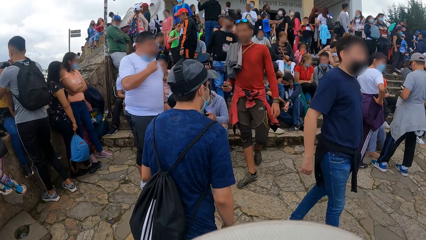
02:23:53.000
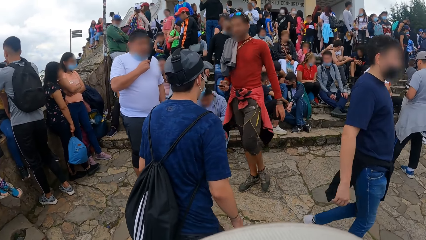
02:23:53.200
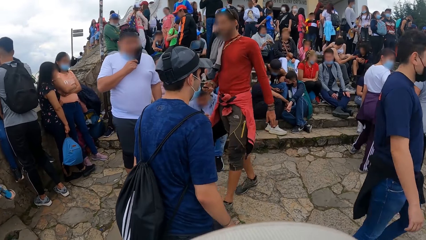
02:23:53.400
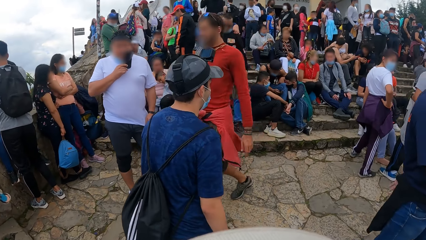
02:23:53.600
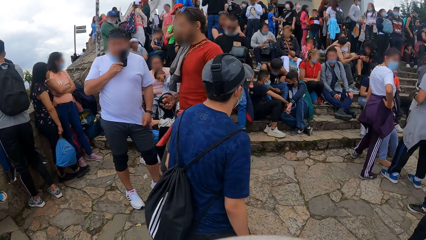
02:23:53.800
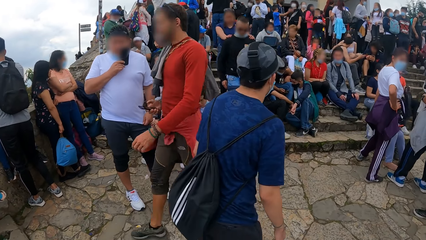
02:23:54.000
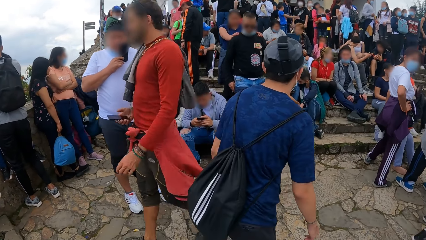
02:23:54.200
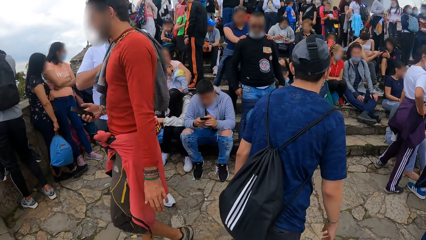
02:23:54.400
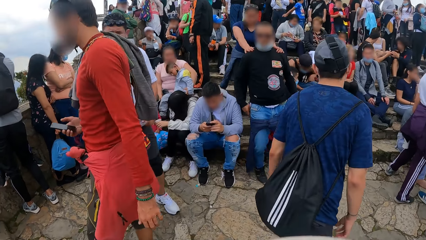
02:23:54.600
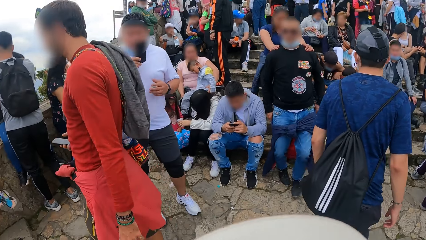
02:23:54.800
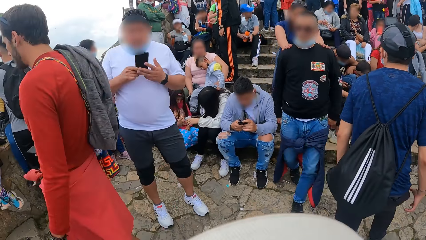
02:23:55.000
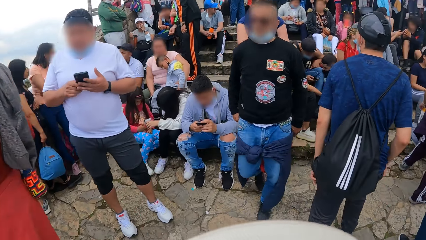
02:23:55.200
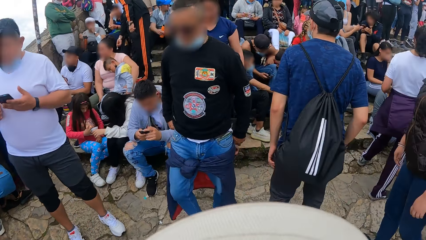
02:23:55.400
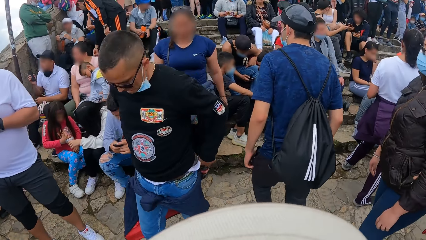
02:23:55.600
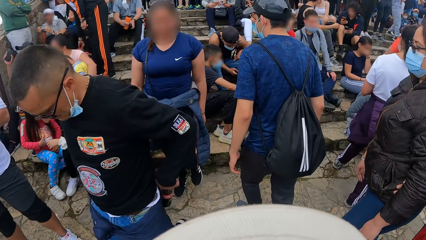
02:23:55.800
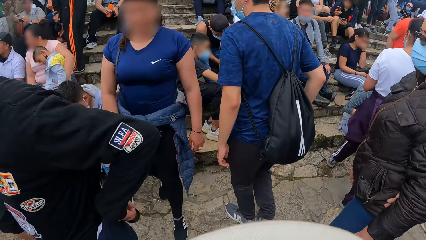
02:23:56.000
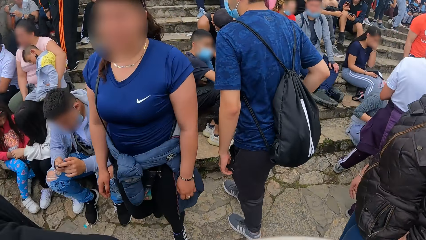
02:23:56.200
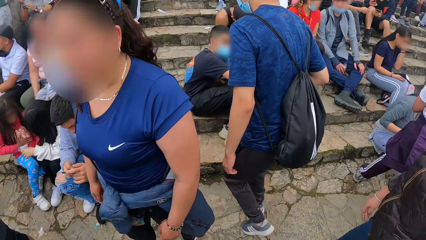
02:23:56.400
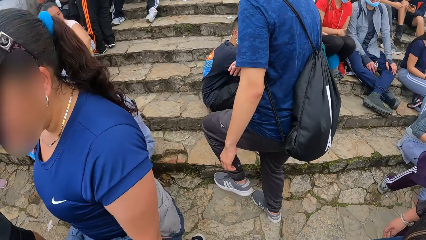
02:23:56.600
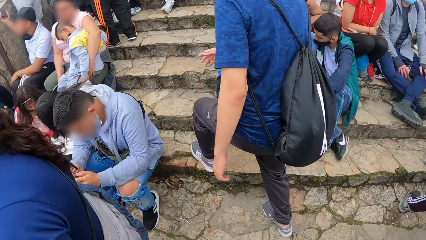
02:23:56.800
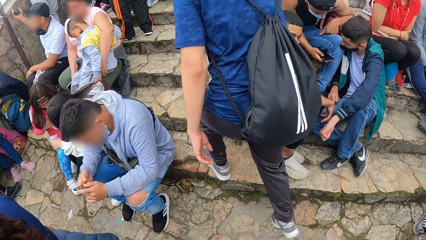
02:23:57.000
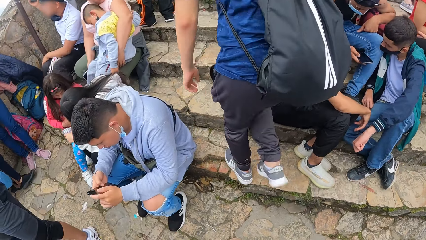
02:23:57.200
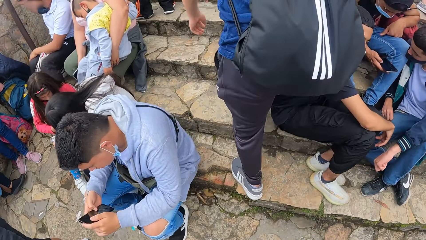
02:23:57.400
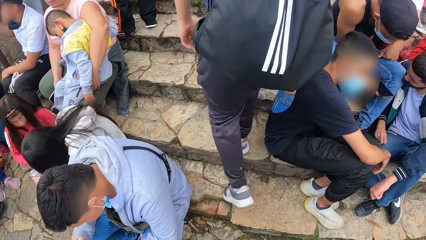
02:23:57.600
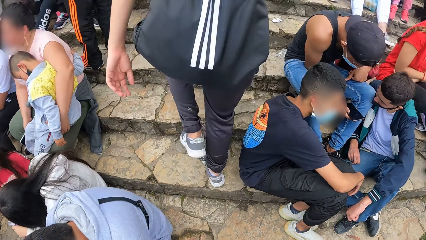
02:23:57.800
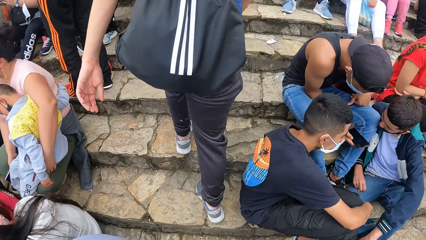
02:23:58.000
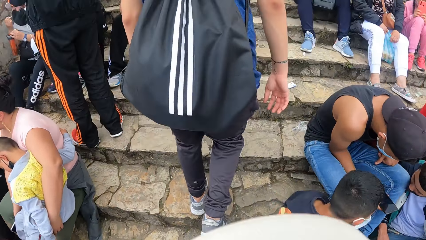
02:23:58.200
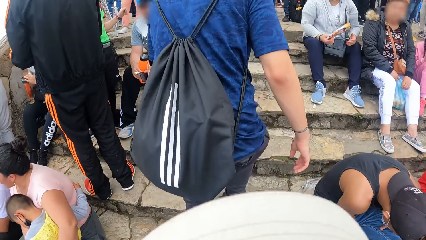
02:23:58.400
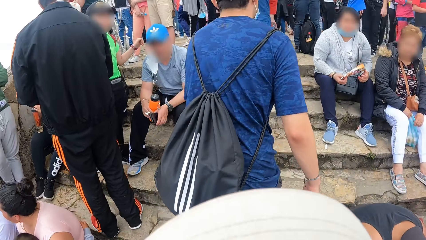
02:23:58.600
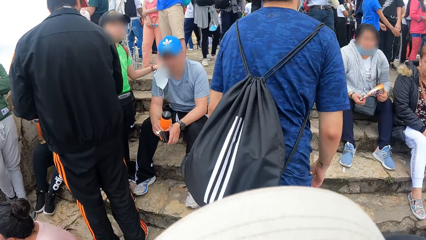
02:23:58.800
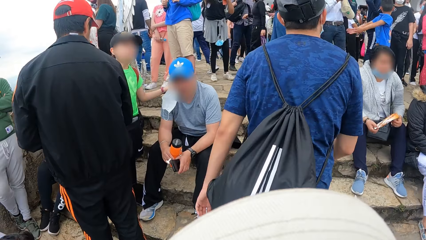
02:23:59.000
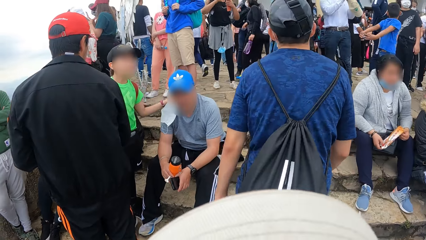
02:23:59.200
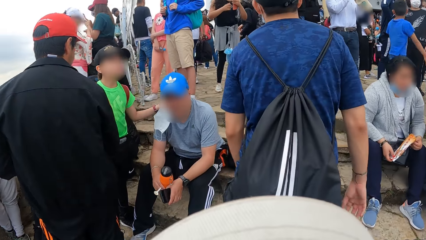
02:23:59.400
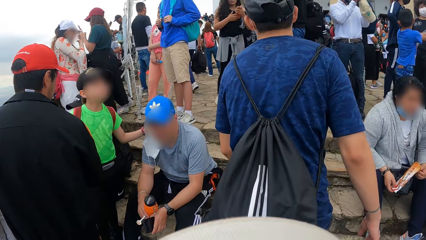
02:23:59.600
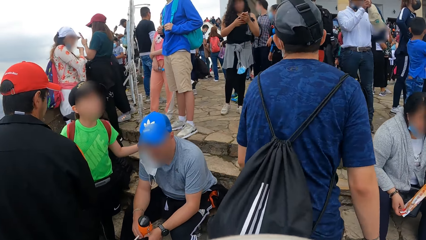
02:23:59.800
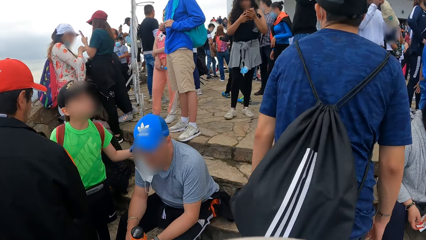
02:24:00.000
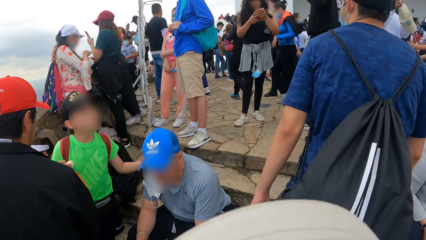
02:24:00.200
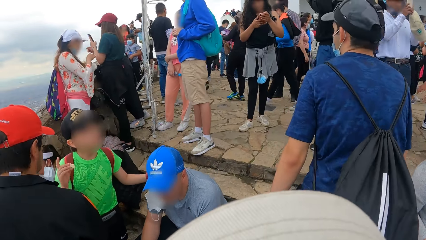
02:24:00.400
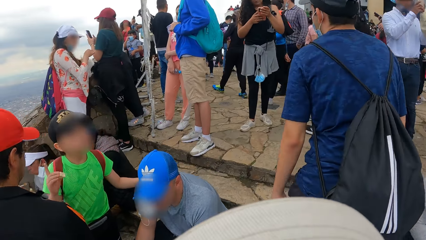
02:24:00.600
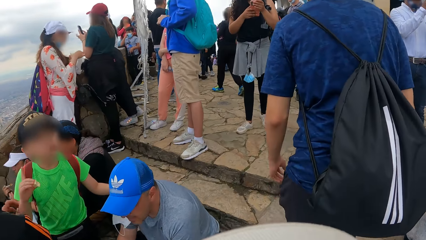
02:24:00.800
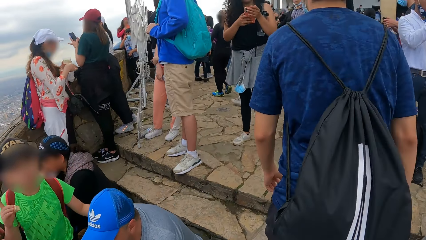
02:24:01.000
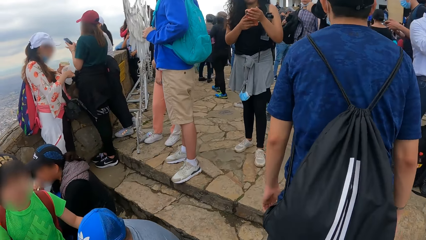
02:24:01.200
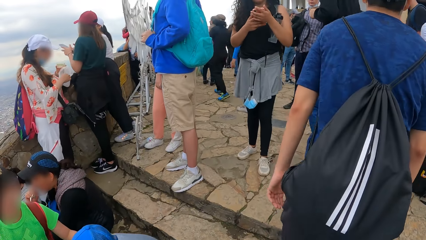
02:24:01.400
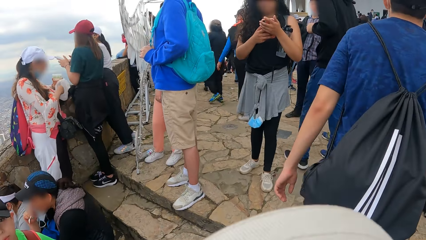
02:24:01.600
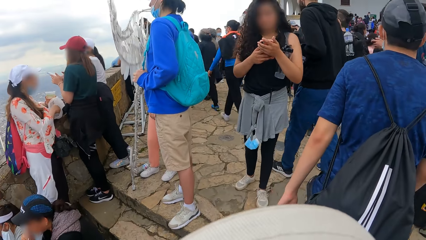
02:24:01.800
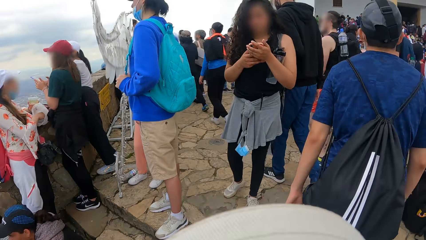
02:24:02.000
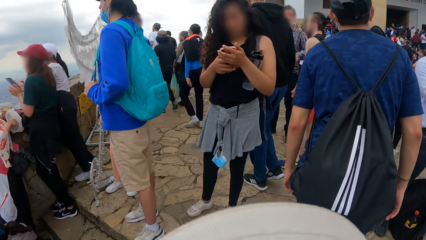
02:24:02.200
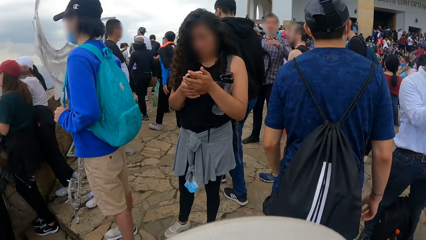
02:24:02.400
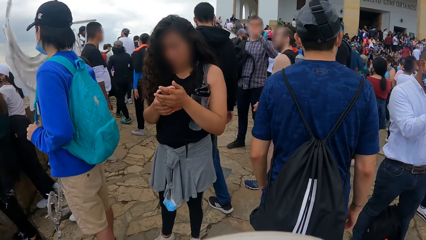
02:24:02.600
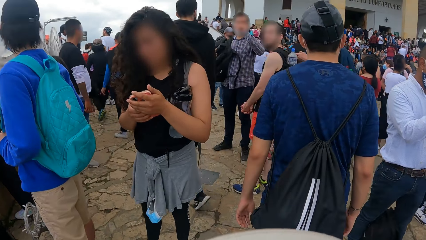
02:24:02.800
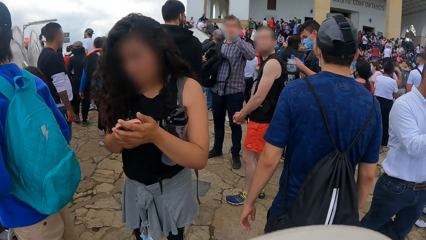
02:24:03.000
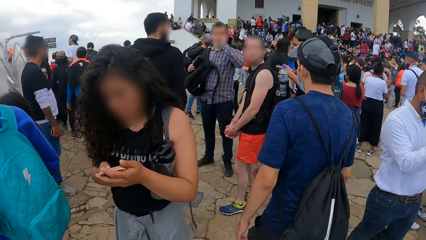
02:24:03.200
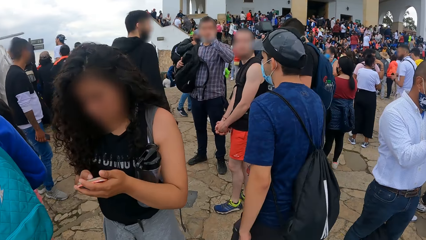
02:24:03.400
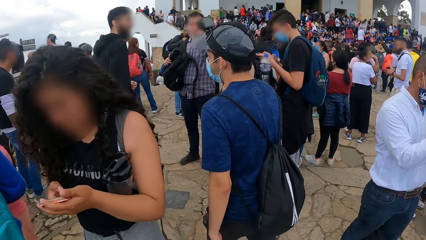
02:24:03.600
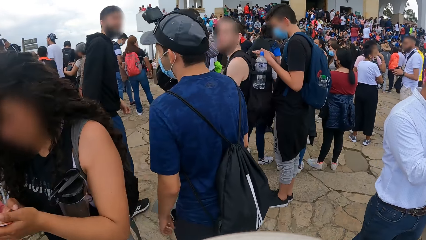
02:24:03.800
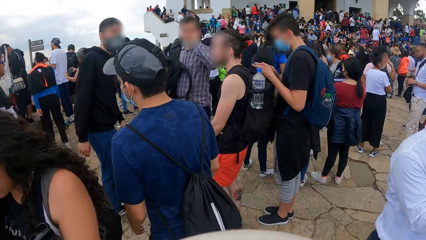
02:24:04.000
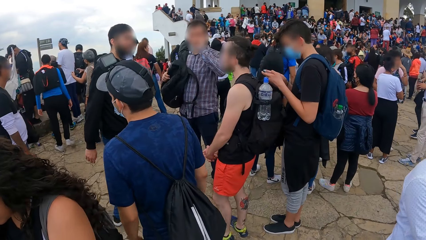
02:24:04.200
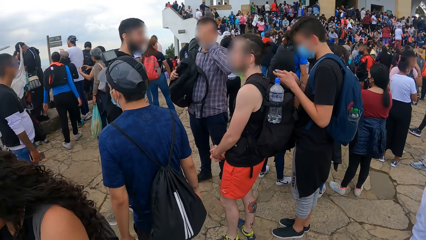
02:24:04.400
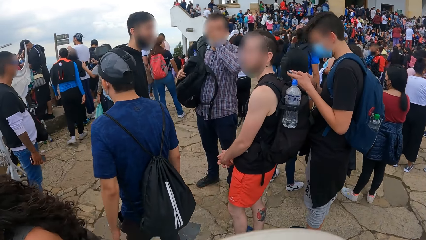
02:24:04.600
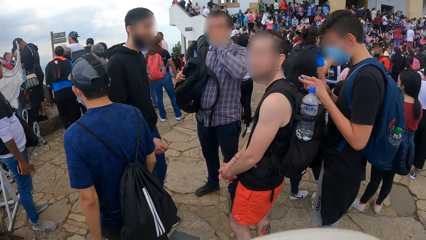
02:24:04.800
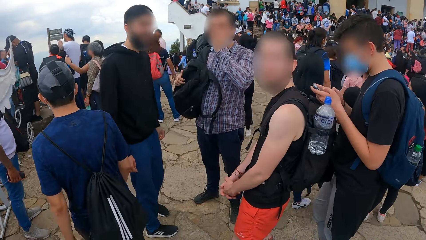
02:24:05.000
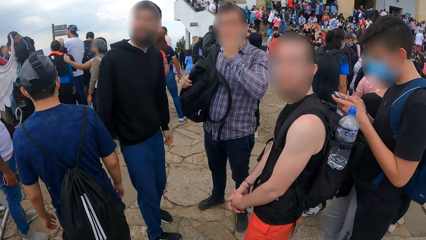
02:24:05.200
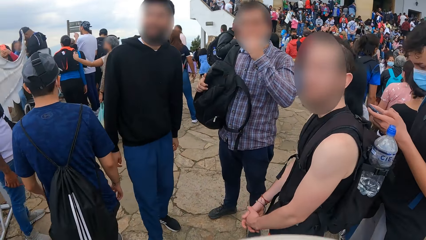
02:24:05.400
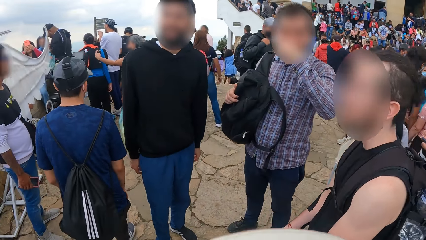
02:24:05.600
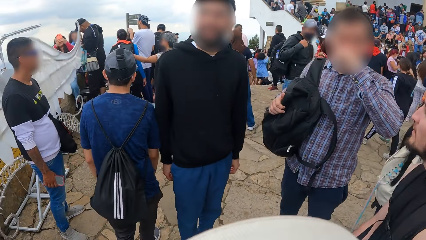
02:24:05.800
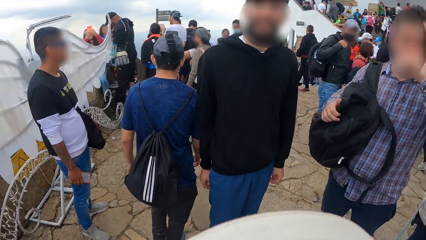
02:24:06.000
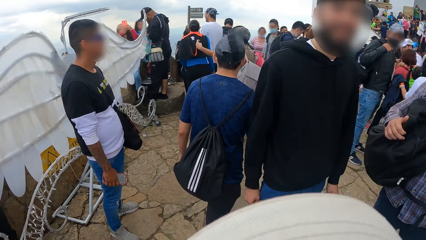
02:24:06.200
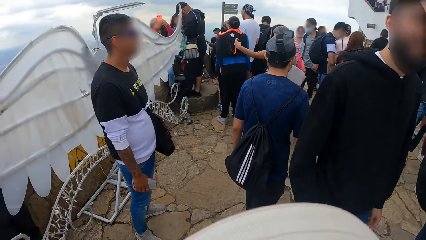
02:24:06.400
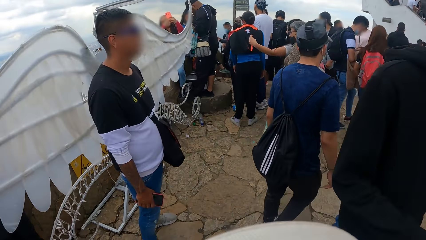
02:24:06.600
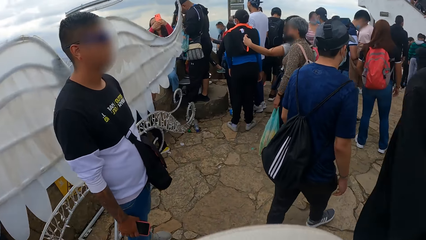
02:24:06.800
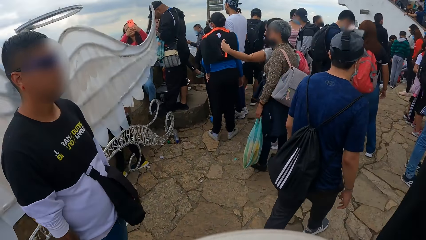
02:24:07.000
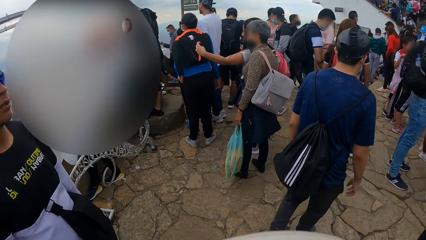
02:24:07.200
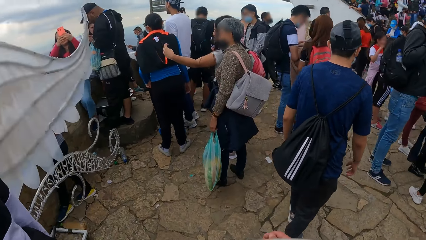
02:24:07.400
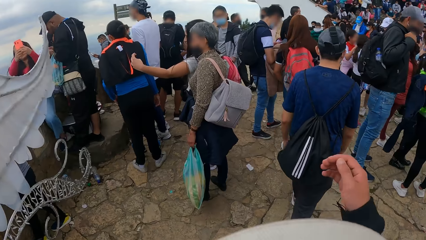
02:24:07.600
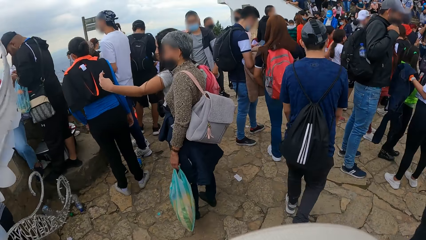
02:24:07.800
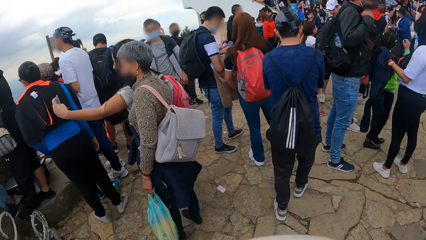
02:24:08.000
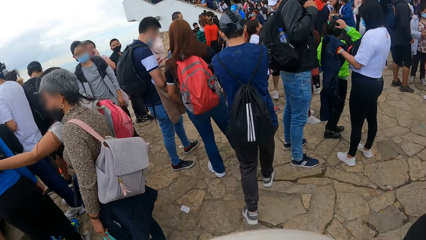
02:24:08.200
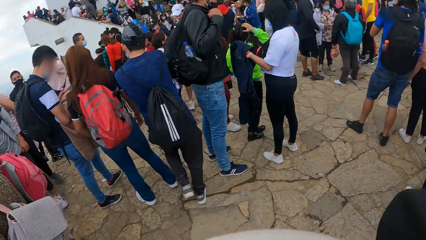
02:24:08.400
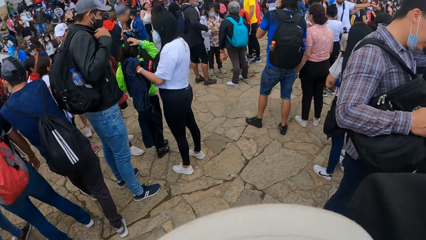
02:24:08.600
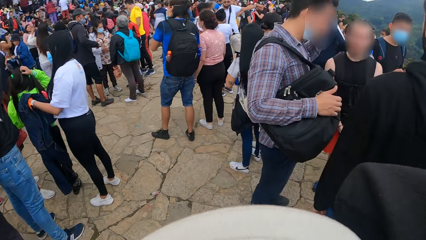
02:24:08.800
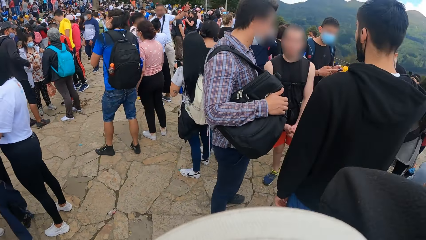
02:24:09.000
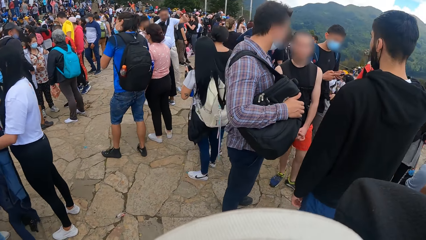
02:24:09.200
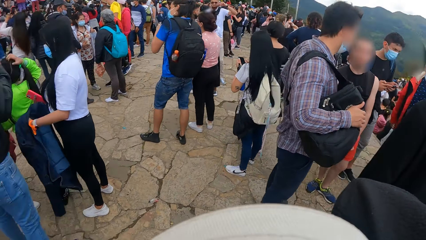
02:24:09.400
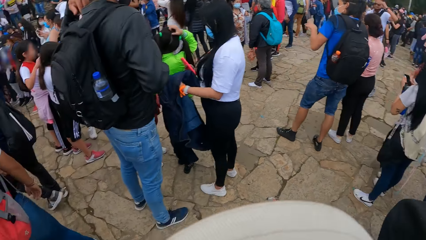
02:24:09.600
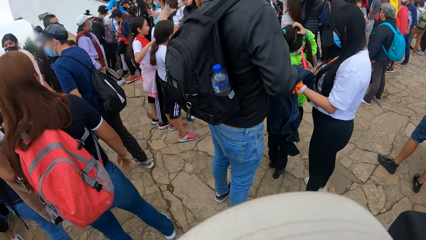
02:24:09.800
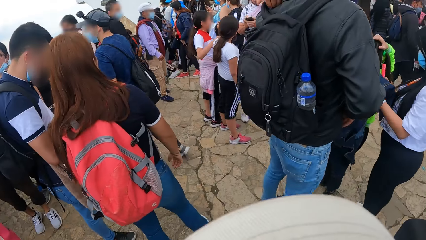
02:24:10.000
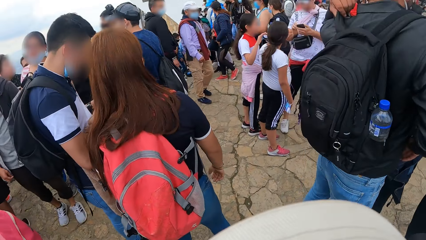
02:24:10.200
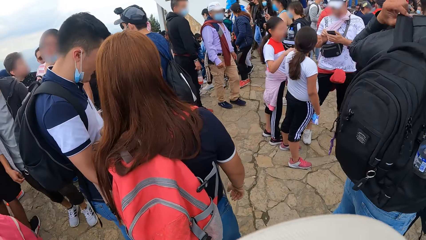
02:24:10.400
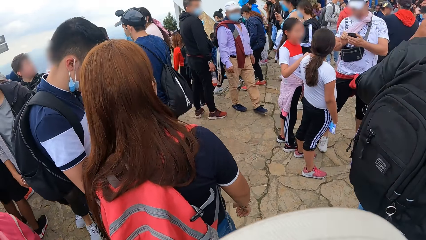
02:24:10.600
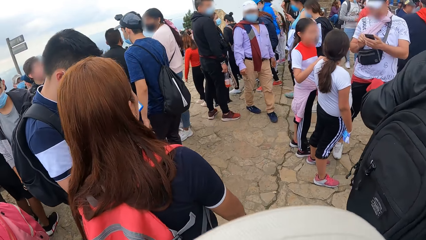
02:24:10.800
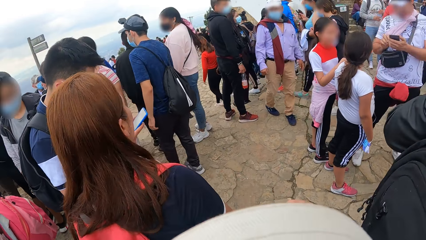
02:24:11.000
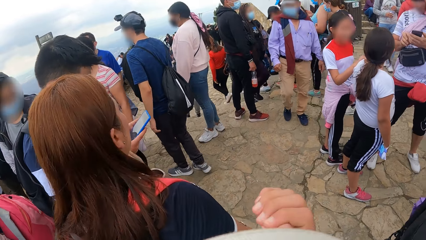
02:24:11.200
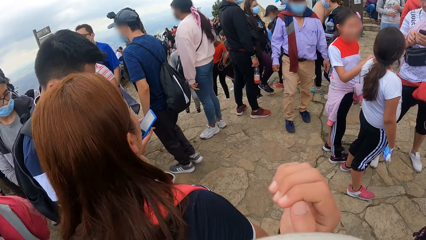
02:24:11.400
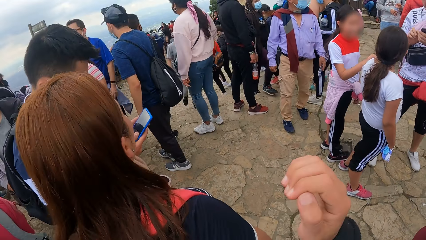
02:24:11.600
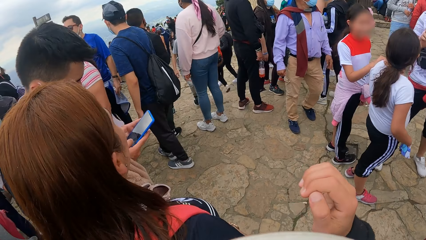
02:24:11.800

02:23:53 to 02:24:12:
A man walks up the stairs. The camera wearer walks up the stairs. The man walks on the pavement. The camera wearer walks on the pavement. They look around.
